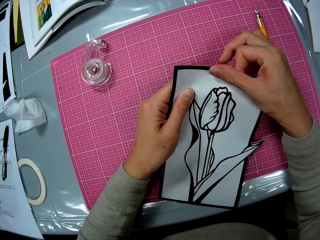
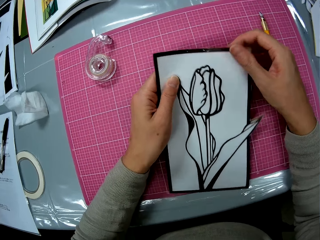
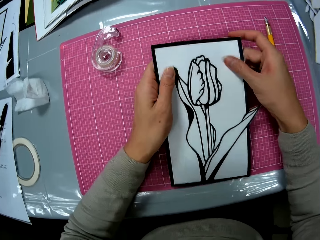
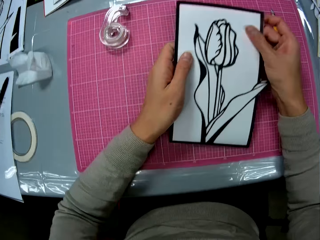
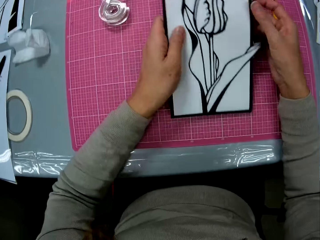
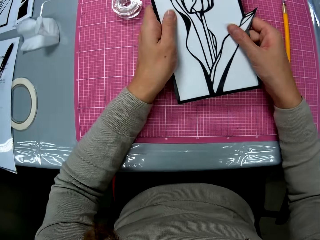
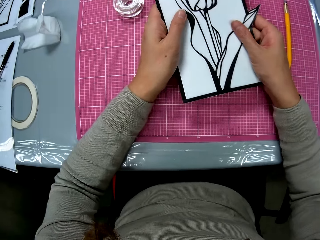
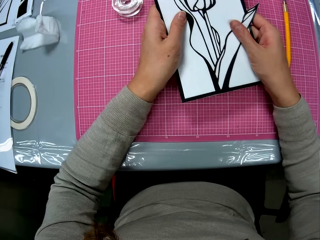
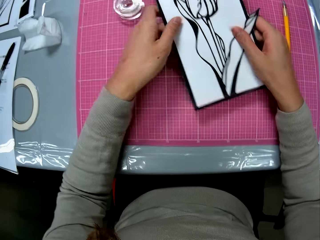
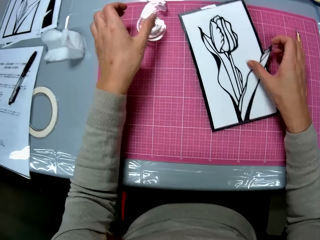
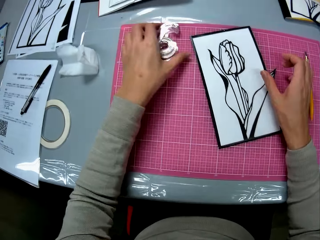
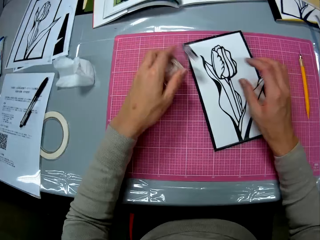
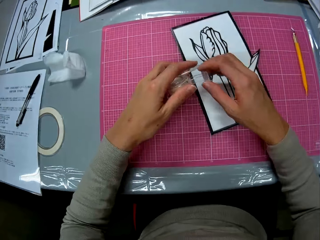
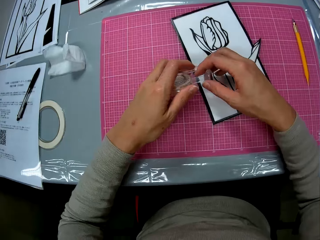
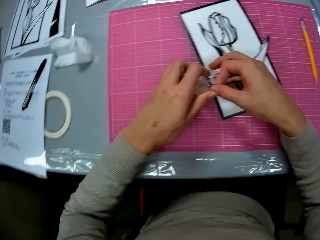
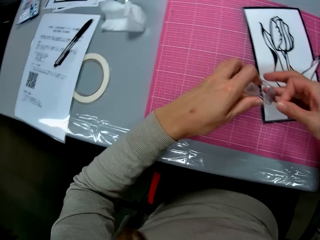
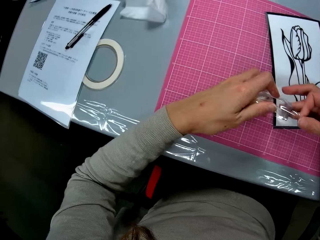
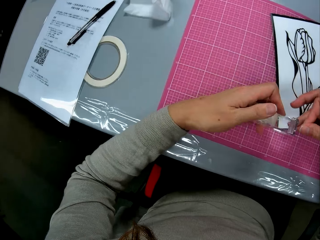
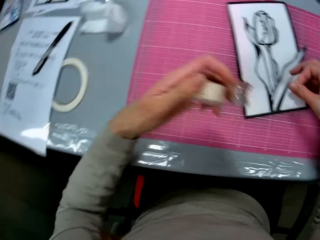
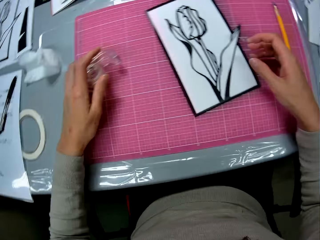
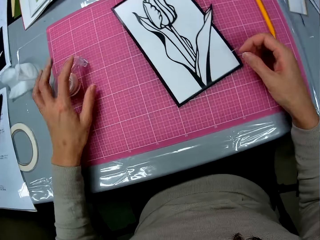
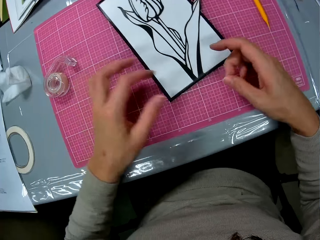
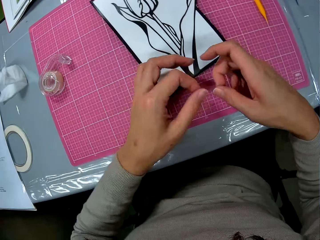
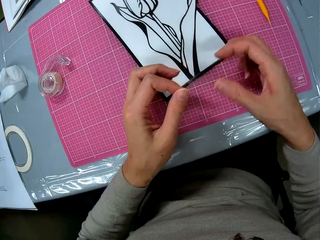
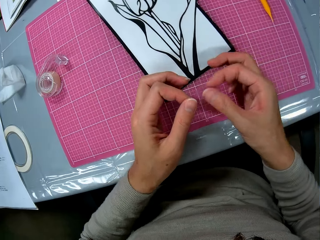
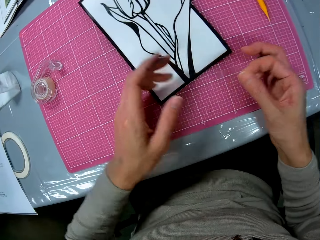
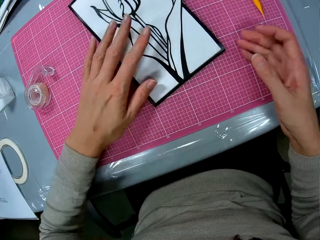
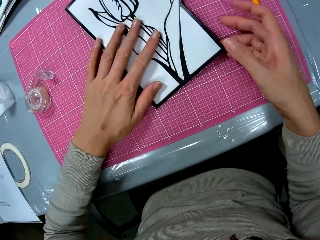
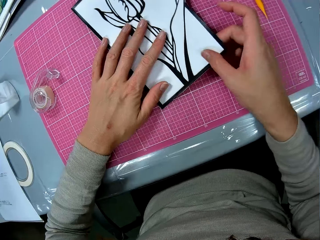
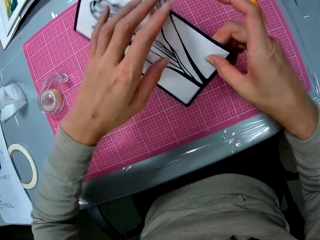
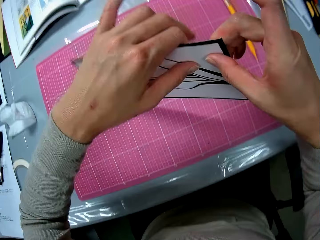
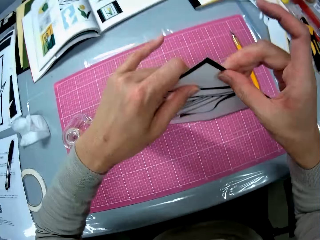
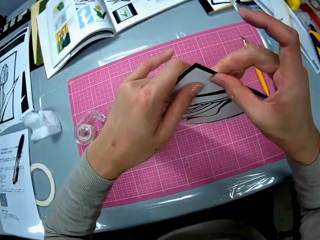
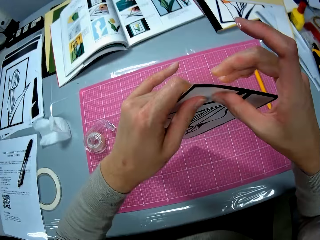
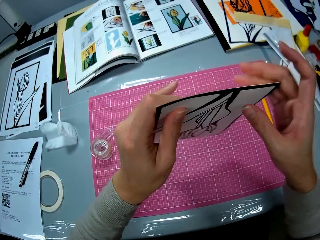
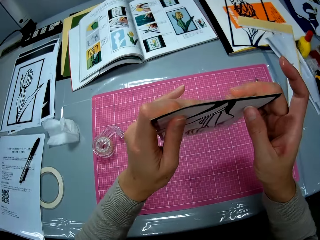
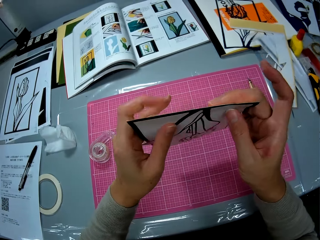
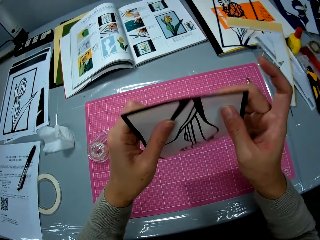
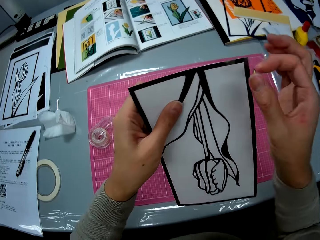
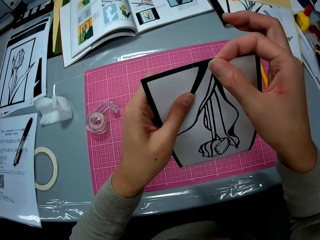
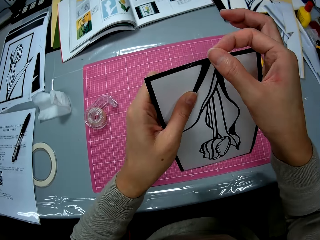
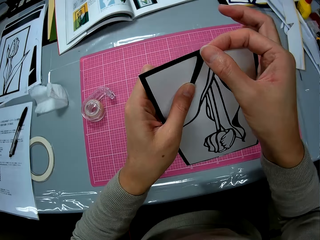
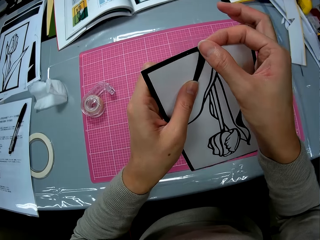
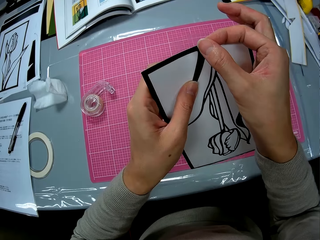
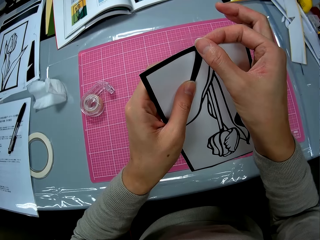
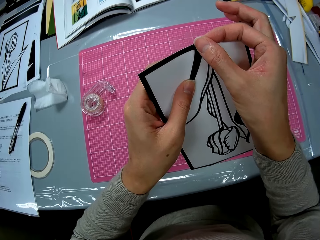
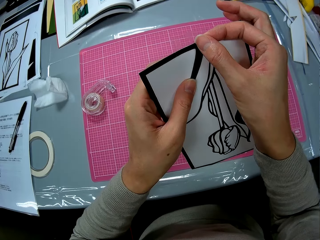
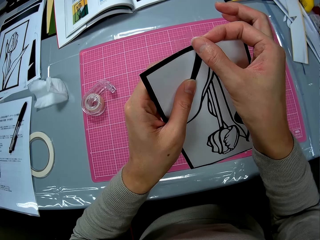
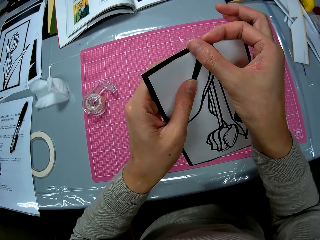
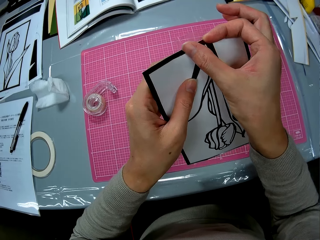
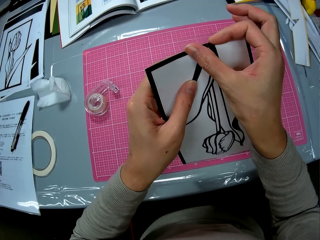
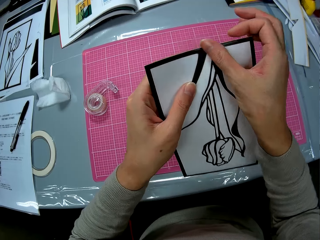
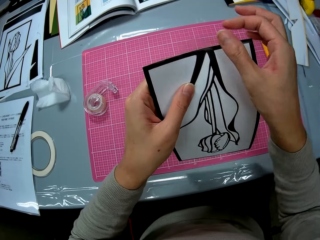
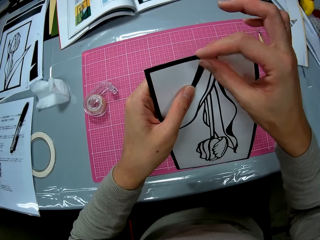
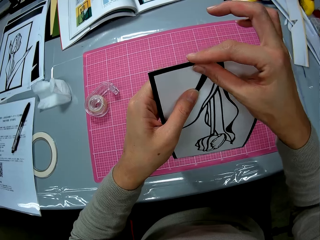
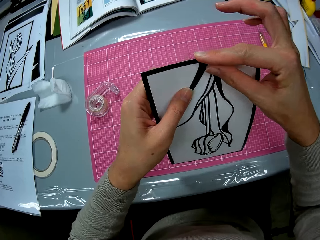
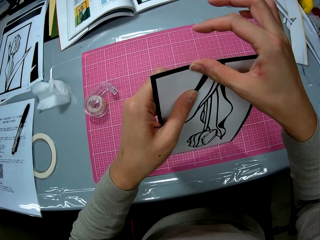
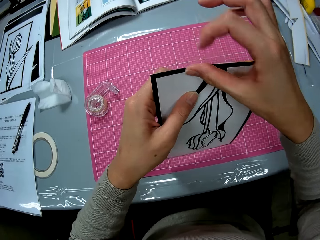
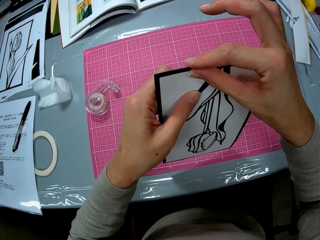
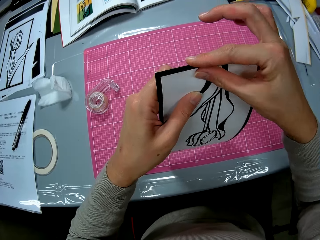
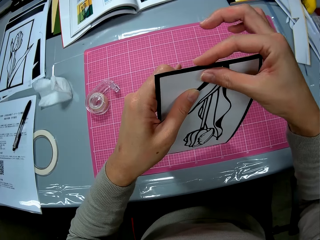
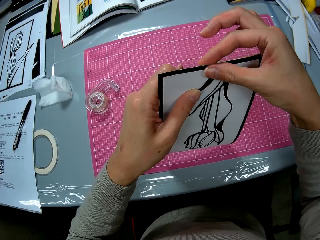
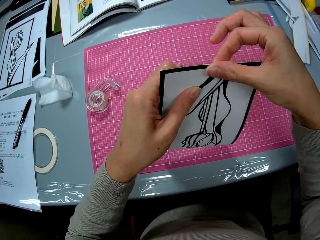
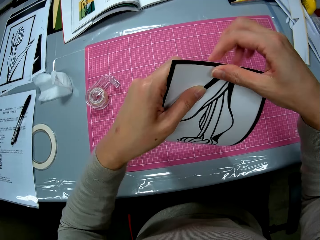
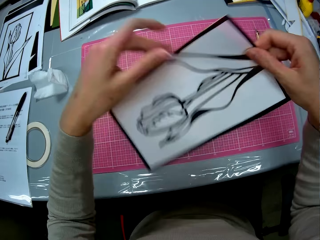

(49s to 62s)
The camera wearer drops the papercraft on the cutting mat. She picks up the sellotape dispenser on the cutting mat with her left hand. She cuts sellotape on the sellotape dispenser with her right hand. She drops the sellotape dispenser on the cutting mat. She adjusts the sellotape in her hands. She picks up the papercraft with both hands. She places the sellotape in her right hand on the papercraft. She adjusts the papercraft in her hands.

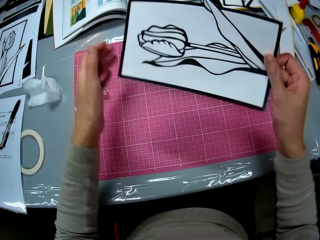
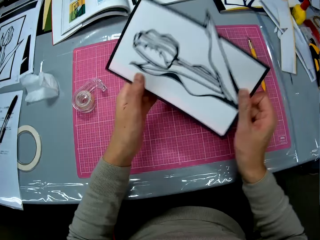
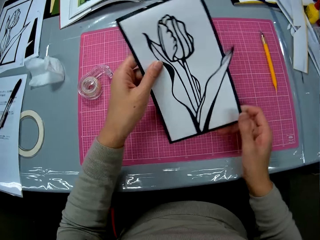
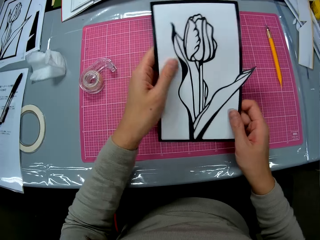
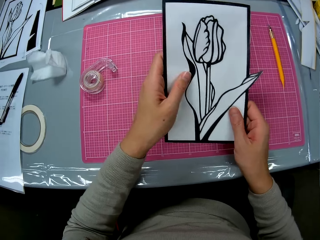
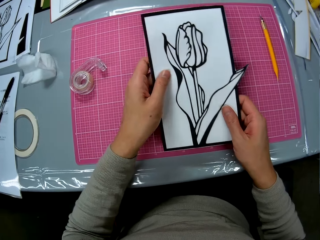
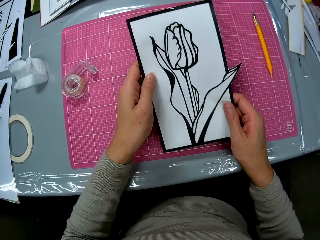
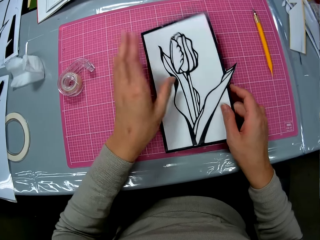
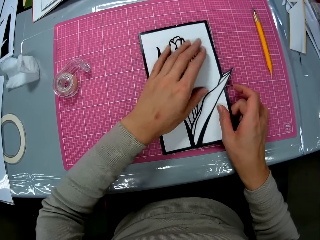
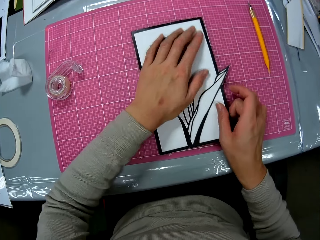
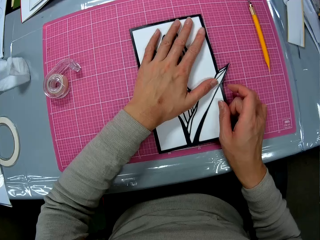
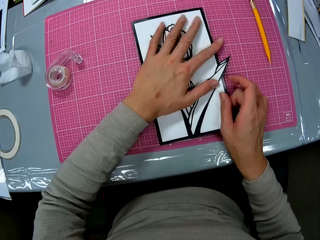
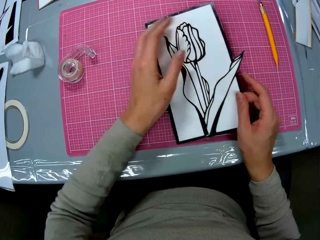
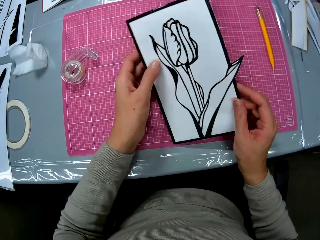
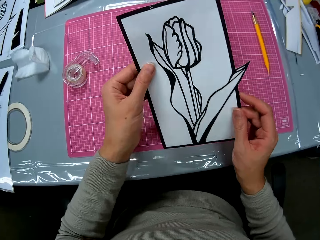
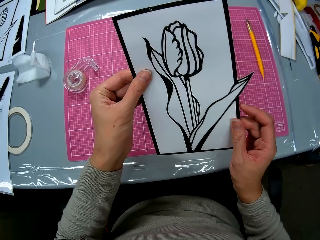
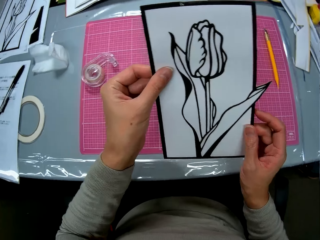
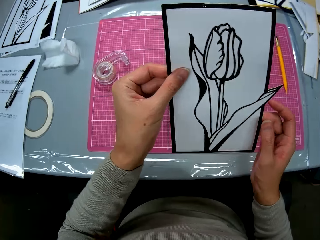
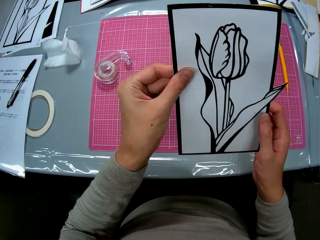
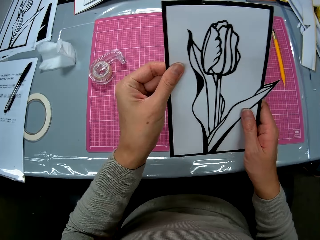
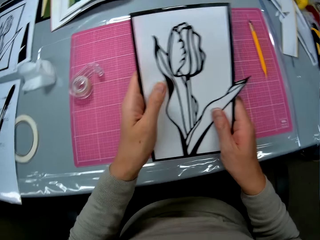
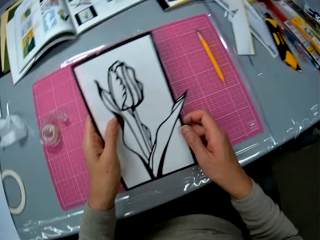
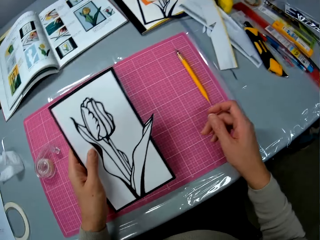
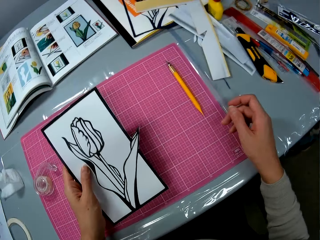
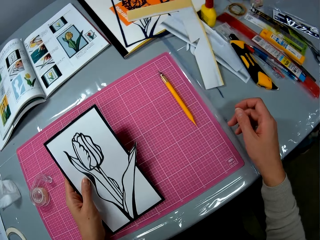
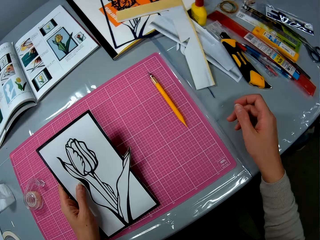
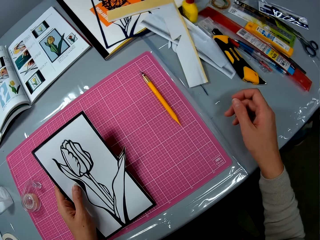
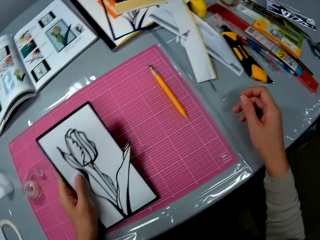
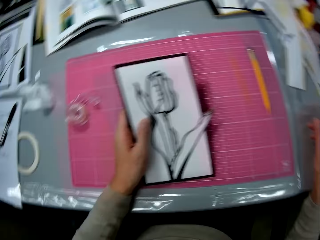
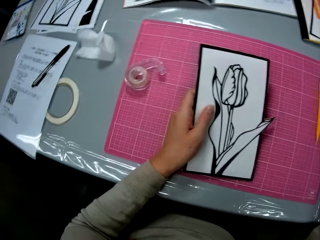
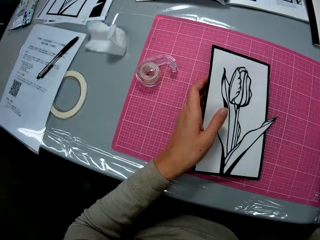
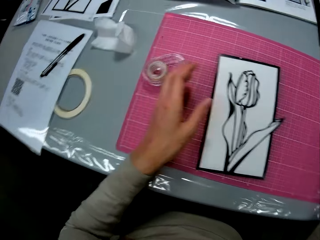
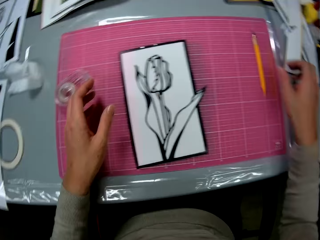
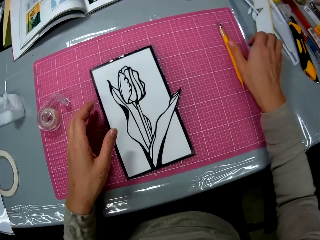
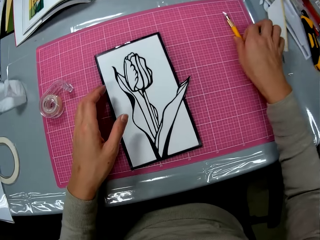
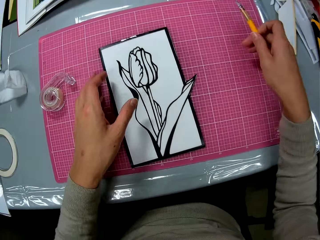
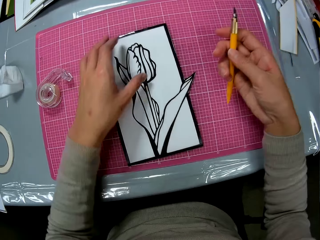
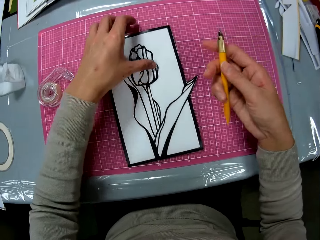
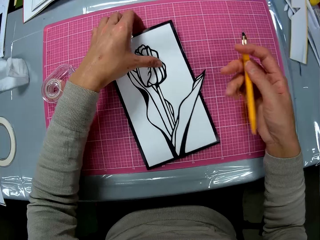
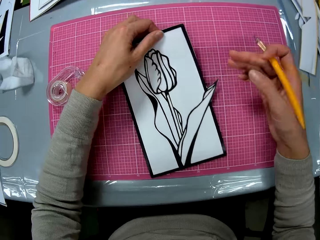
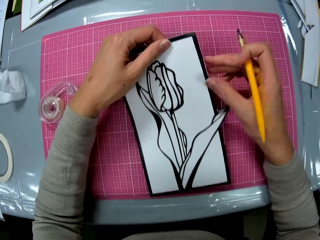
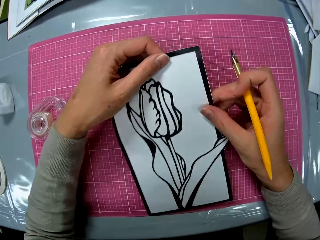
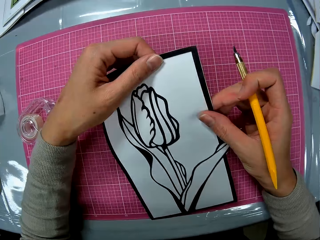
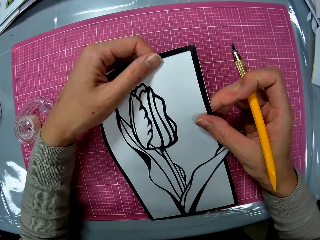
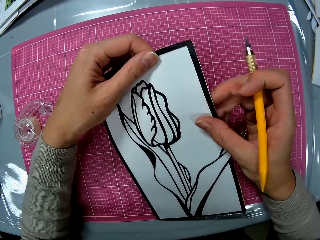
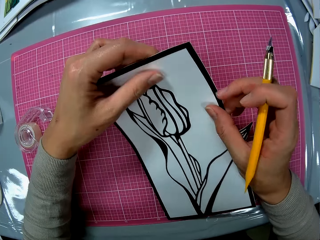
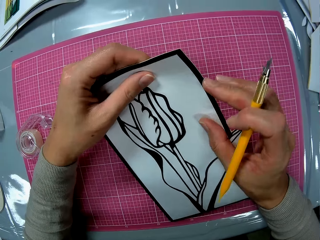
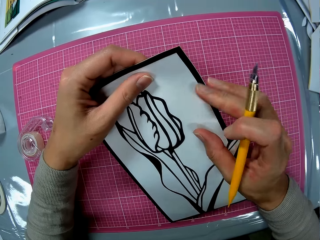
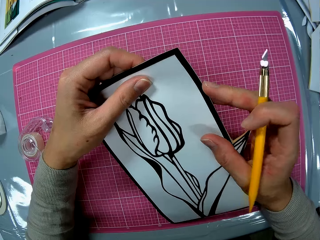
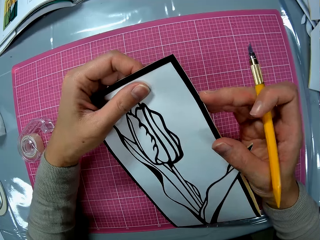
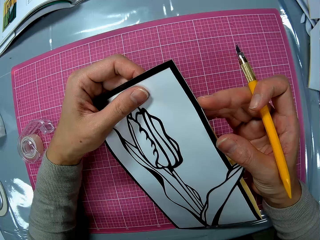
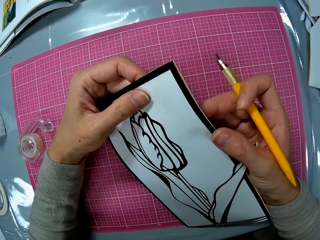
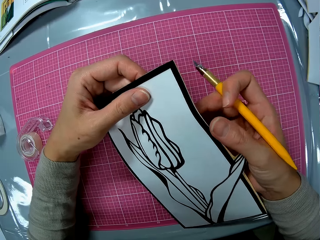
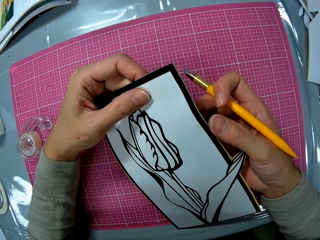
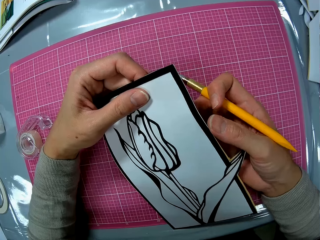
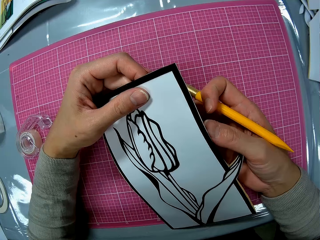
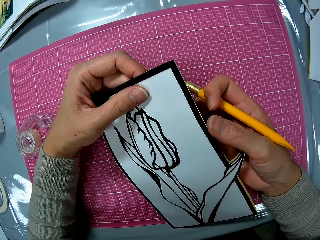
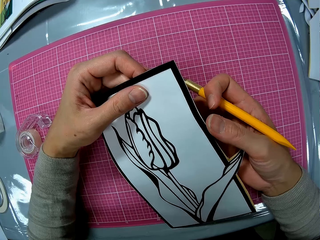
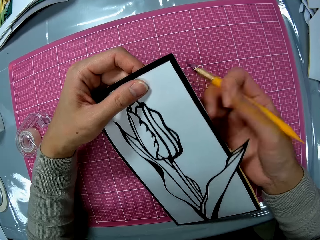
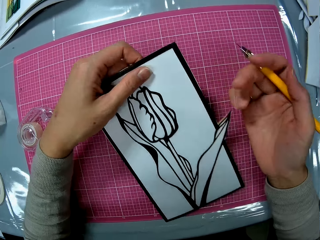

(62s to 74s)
The camera wearer rotates the papercraft or drawing paper. She puts the papercraft in her left hand on the cutting mat. She picks up a craft knife on the cutting mat with her right hand. She picks up the papercraft with her left hand and adjusts the papercraft in her hands.
